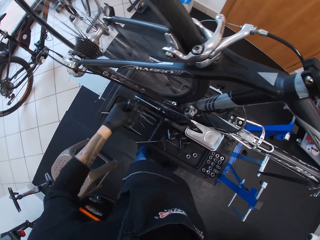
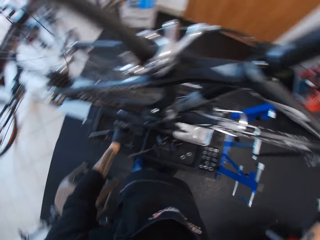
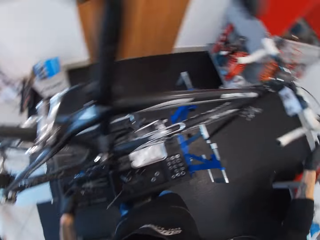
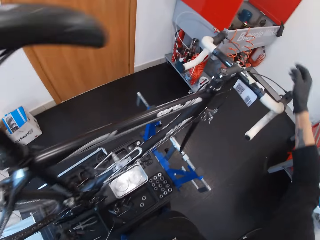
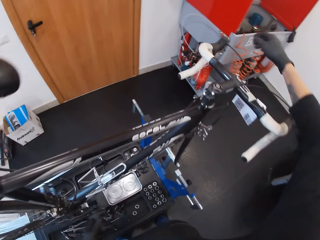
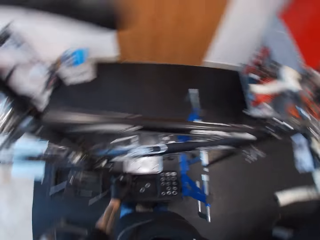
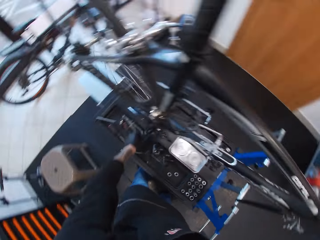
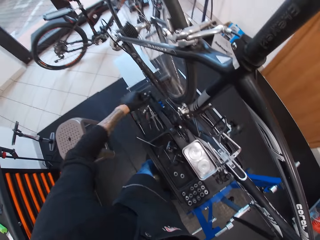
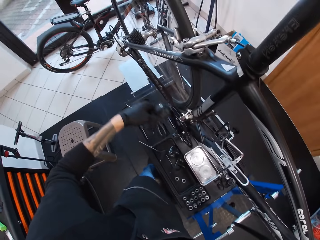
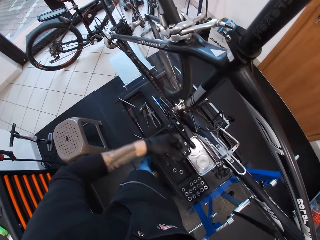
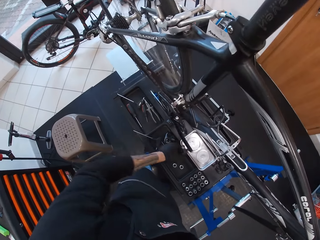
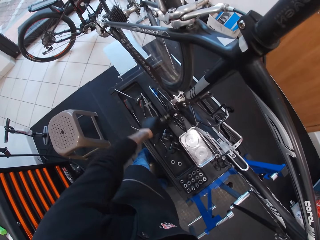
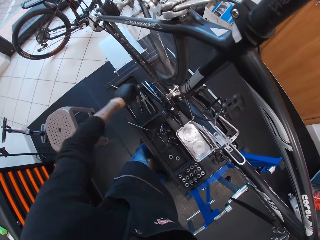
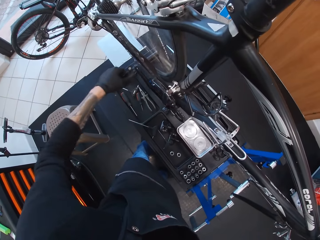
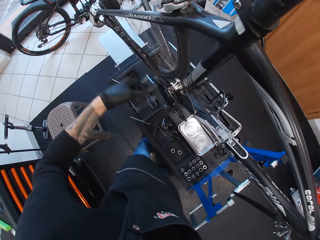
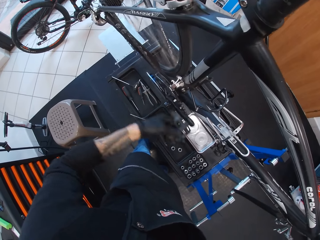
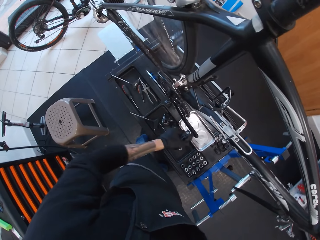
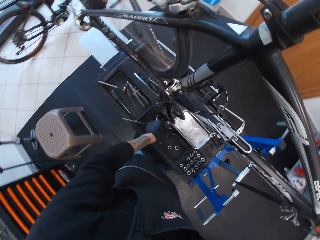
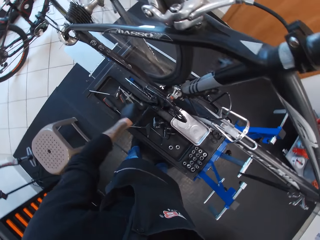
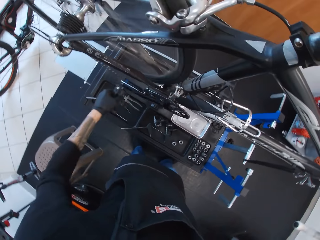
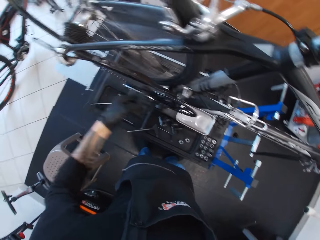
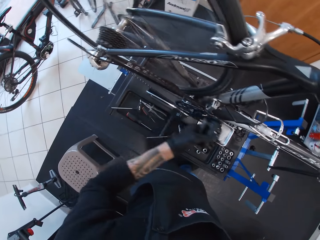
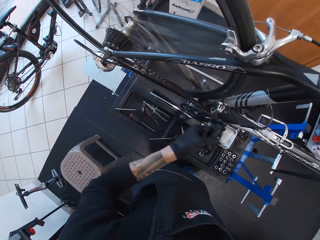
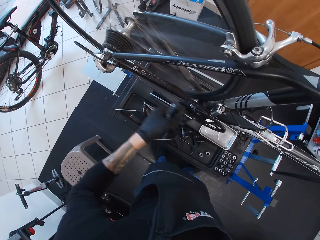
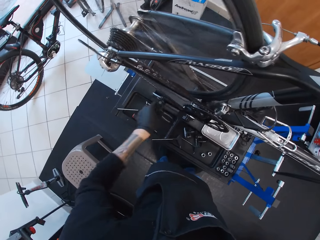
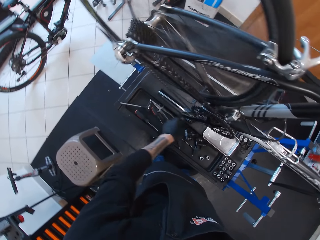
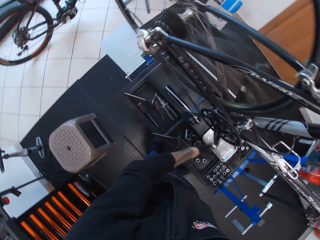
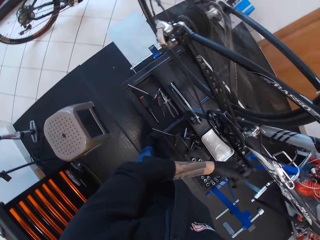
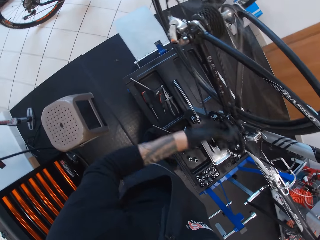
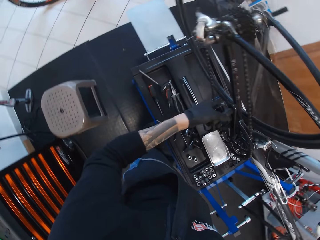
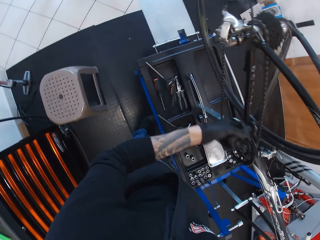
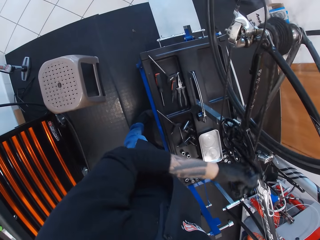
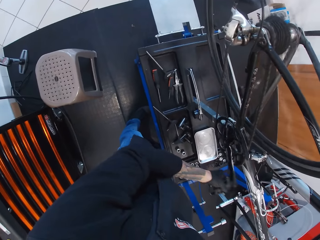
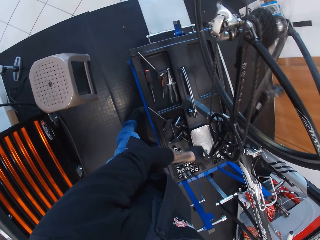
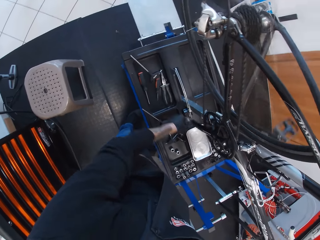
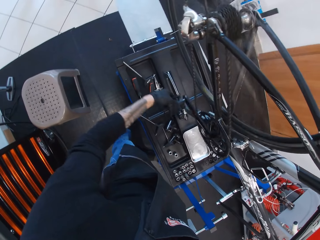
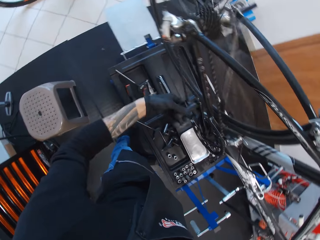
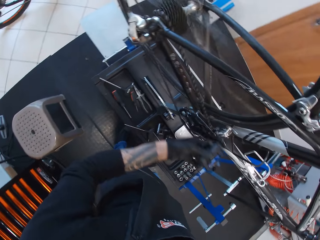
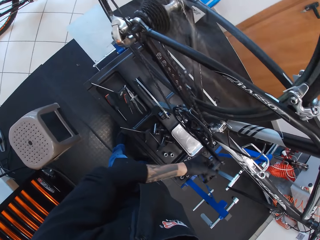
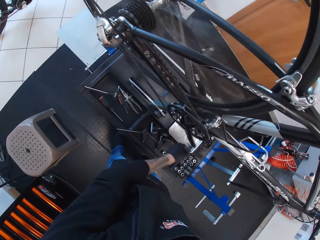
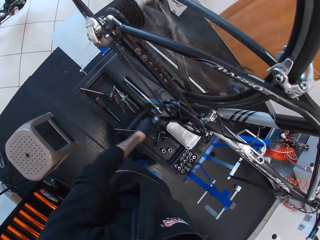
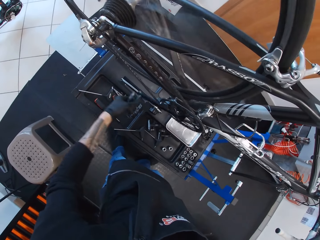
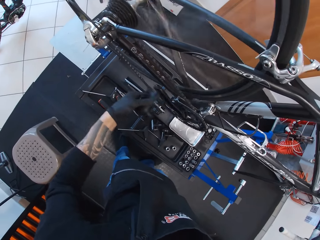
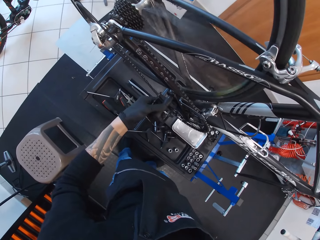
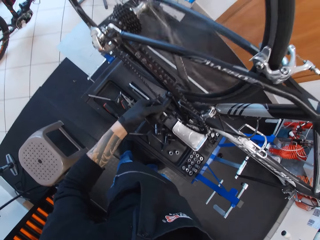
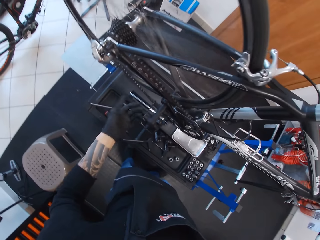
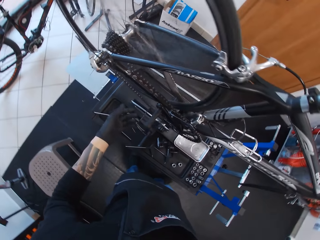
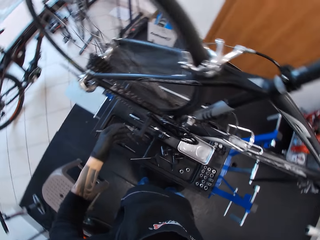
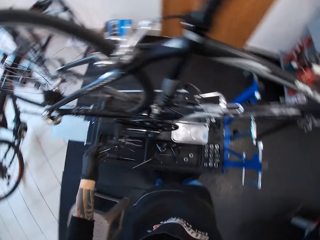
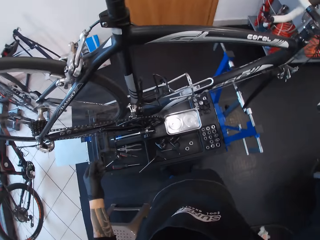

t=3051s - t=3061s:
The camera wearer reaches for the bicycle stem. They turn the bicycle wheel with the pedal. They retract their hand from the pedal. They stare at the bicycle tire.
